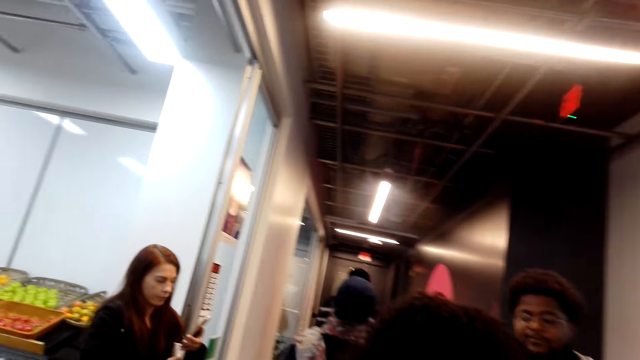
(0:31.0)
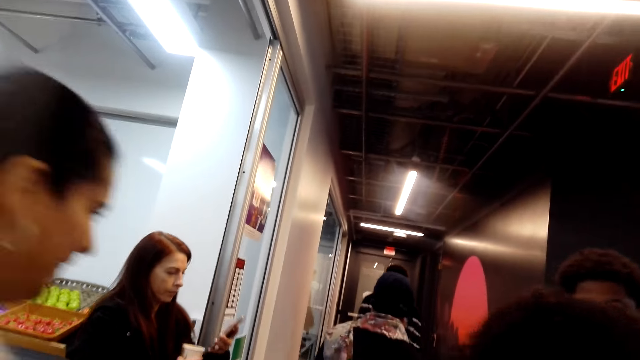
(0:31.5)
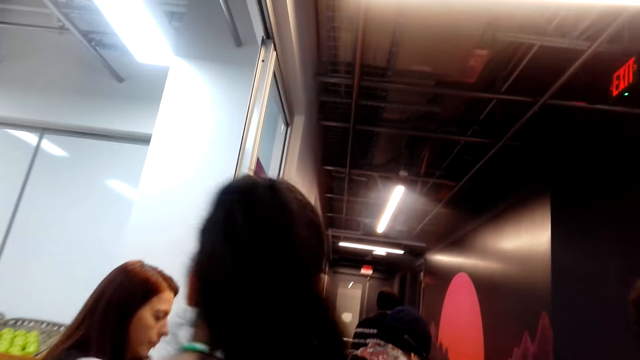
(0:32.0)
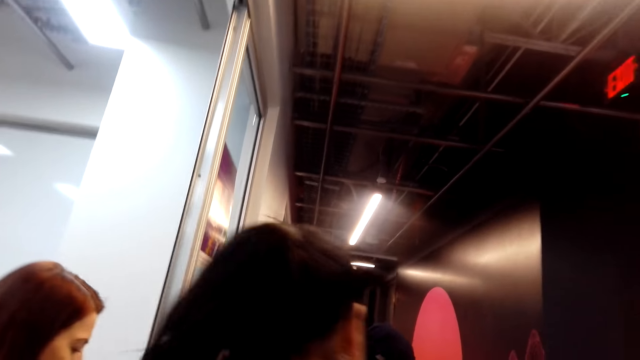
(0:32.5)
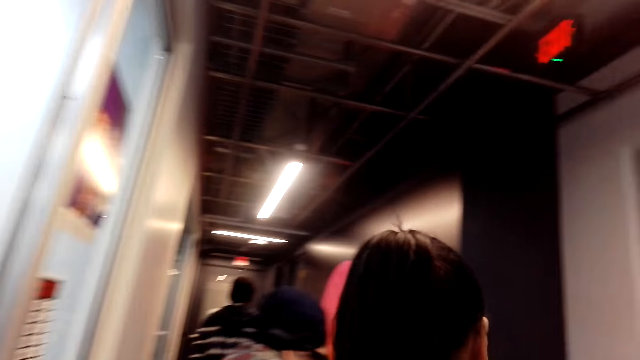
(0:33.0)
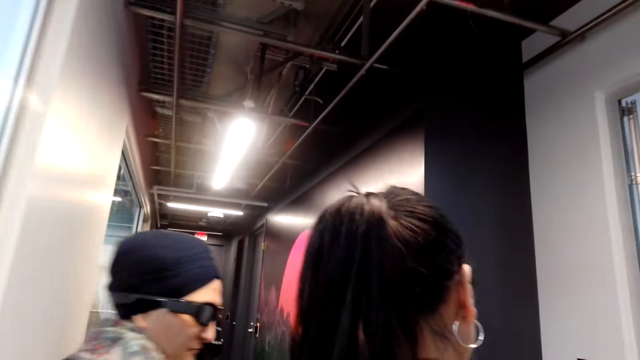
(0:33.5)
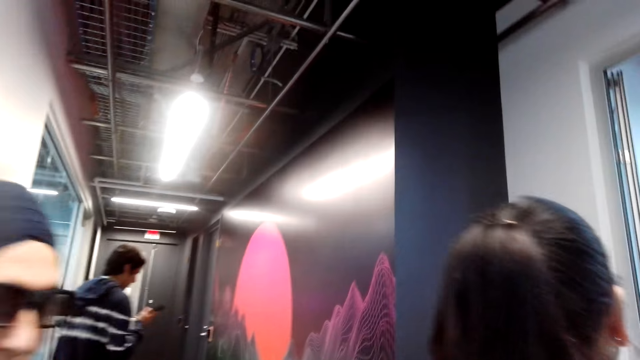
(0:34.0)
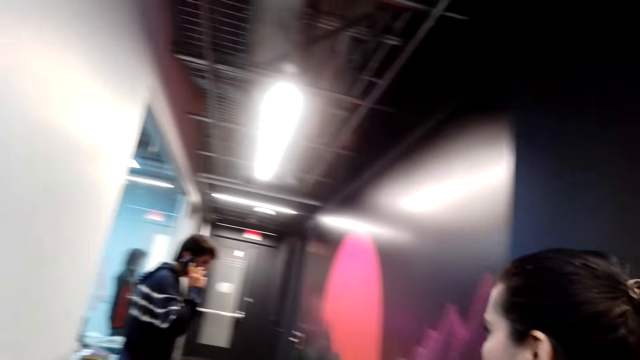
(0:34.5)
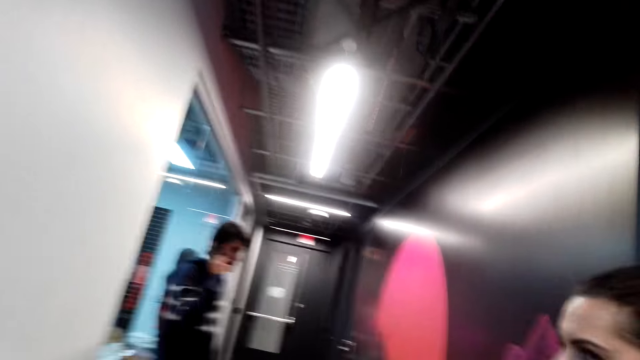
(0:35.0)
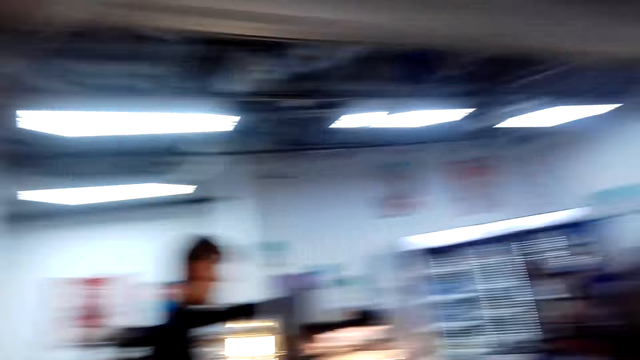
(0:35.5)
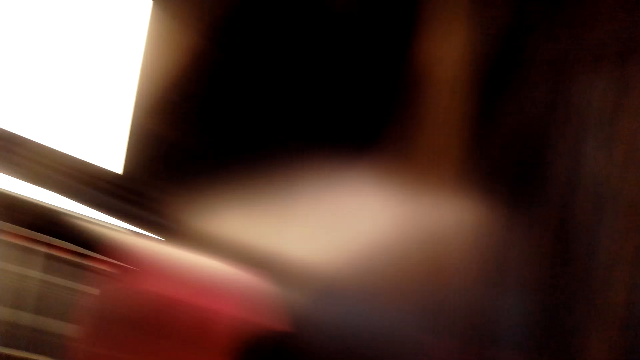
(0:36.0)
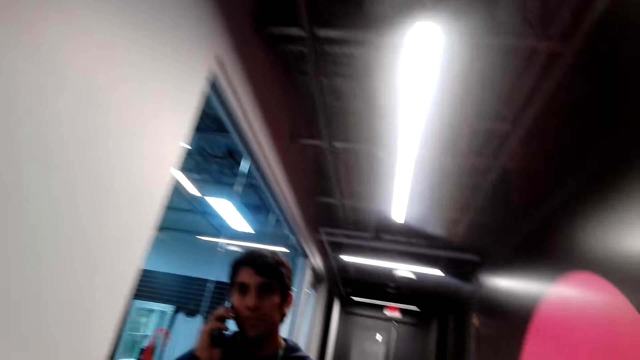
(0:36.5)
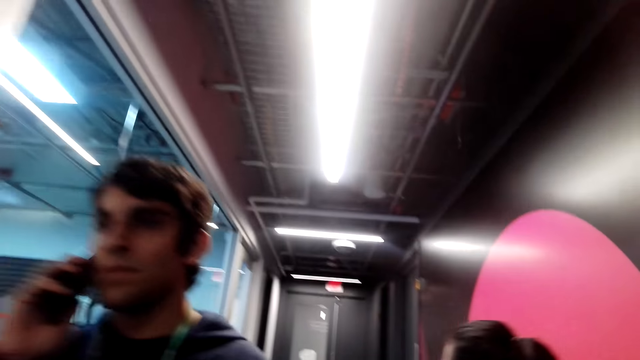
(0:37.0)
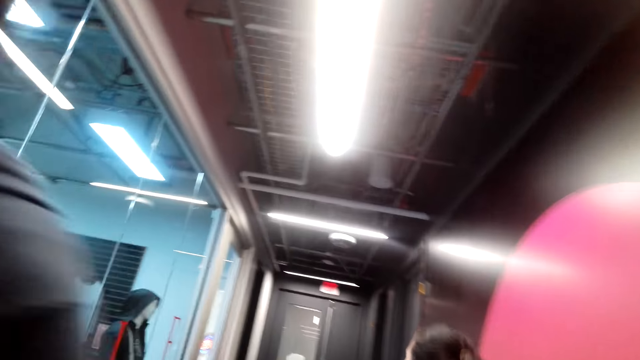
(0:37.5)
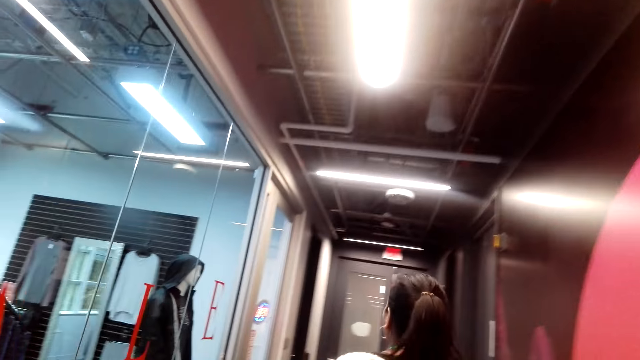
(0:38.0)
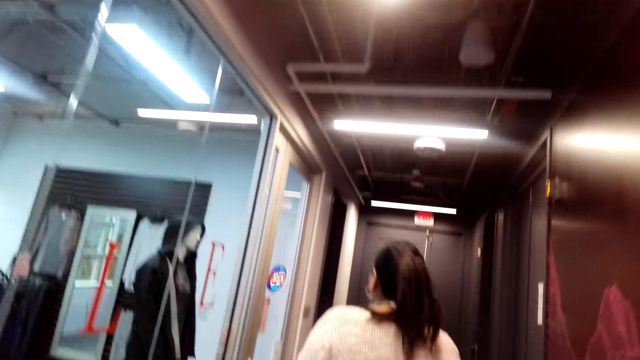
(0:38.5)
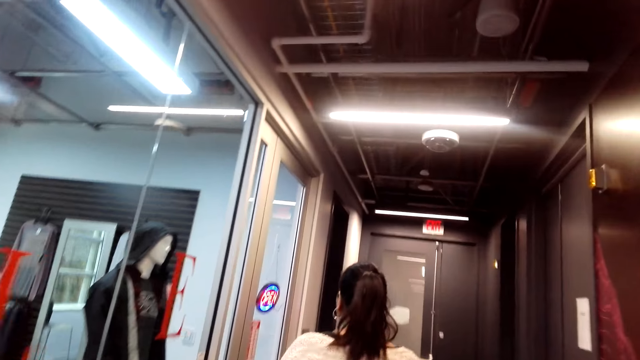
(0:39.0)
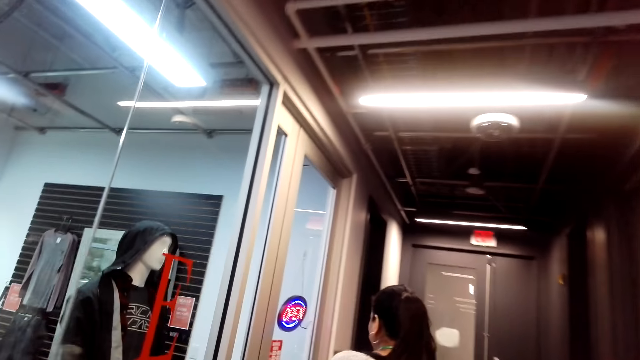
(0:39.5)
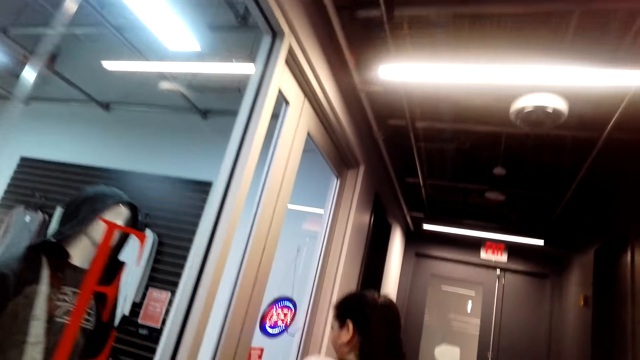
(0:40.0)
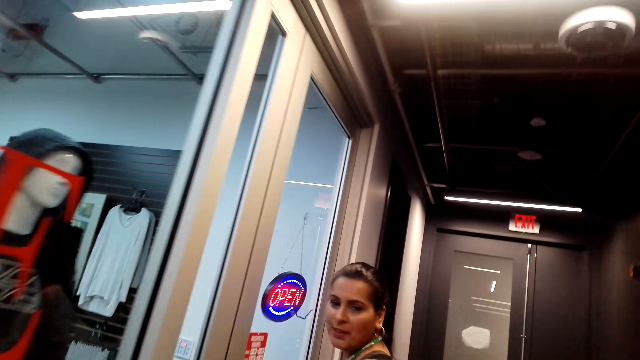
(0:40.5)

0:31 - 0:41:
The camera wearer walks around. A person walks around. The camera wearer looks around and walks around.

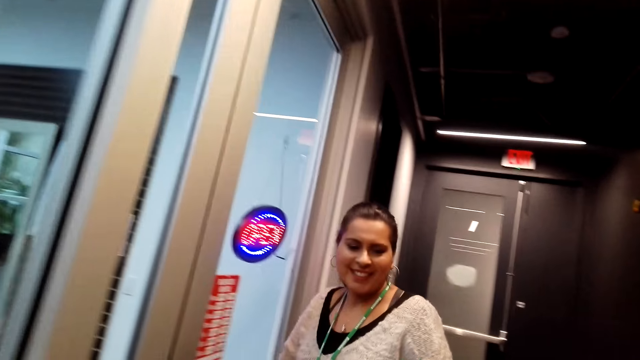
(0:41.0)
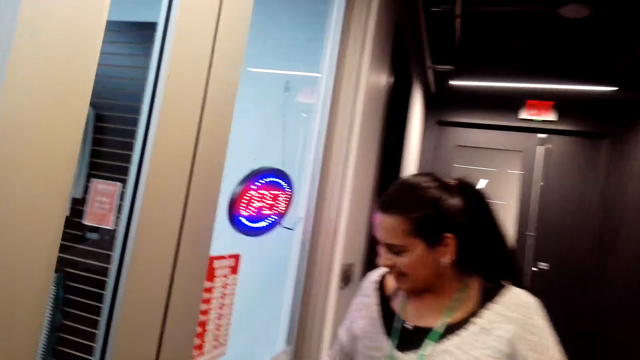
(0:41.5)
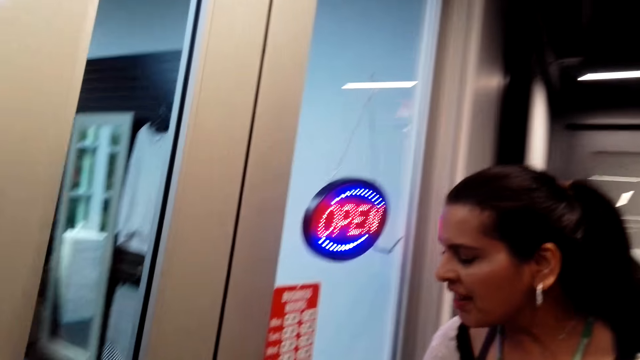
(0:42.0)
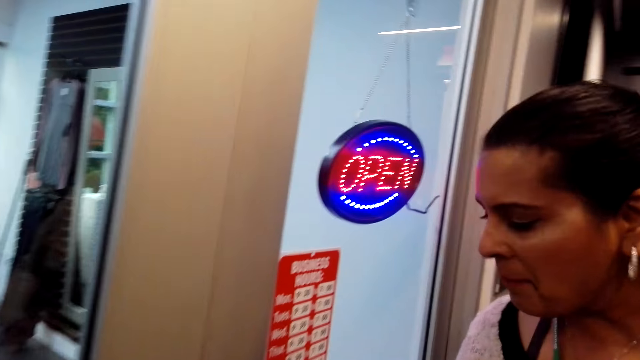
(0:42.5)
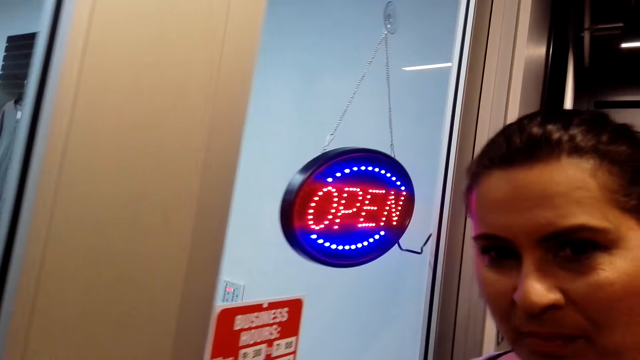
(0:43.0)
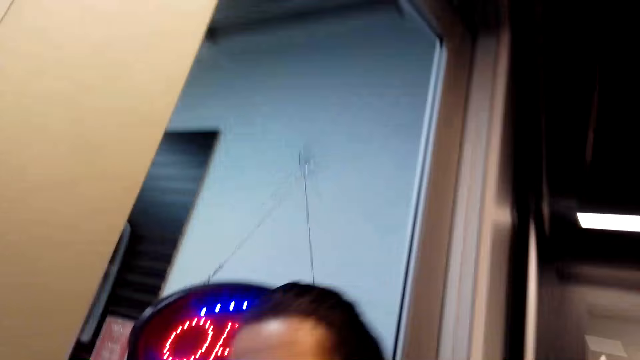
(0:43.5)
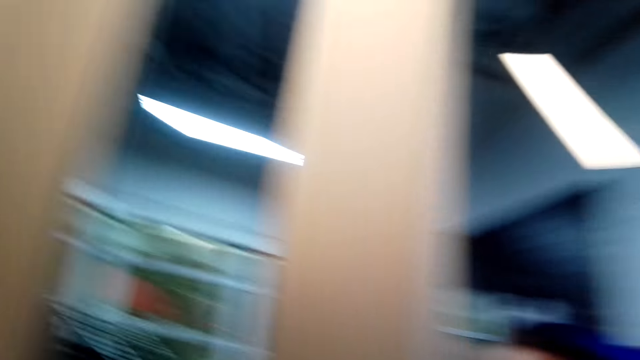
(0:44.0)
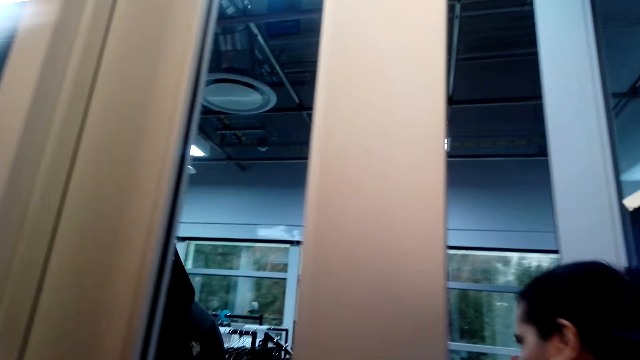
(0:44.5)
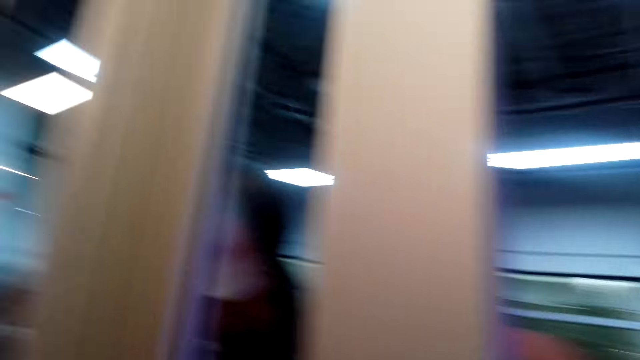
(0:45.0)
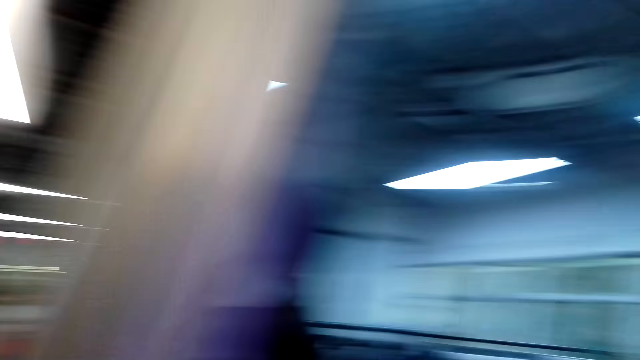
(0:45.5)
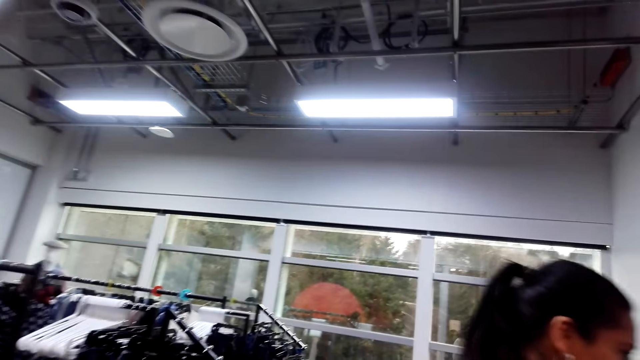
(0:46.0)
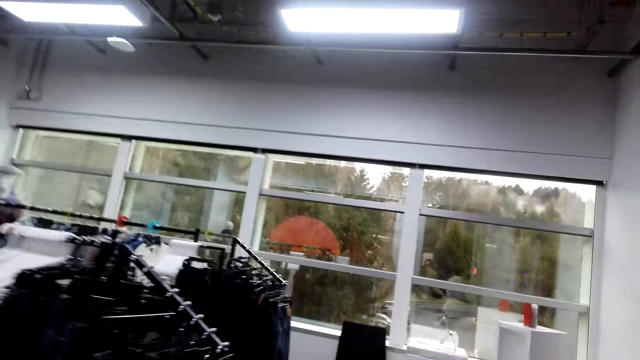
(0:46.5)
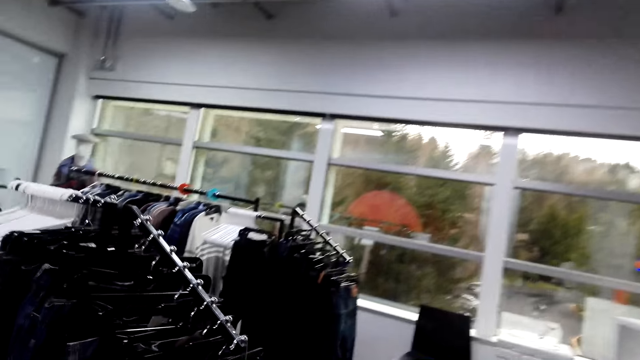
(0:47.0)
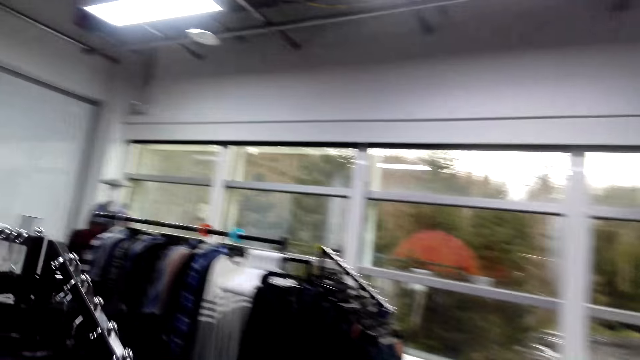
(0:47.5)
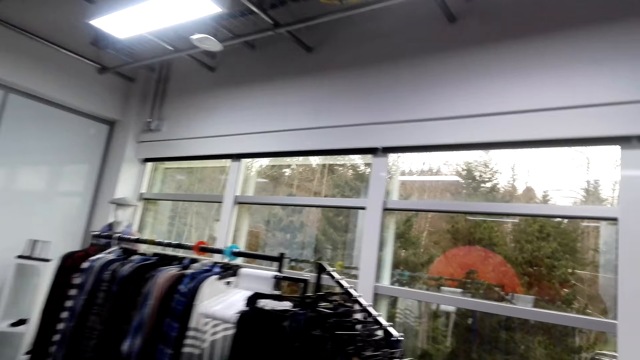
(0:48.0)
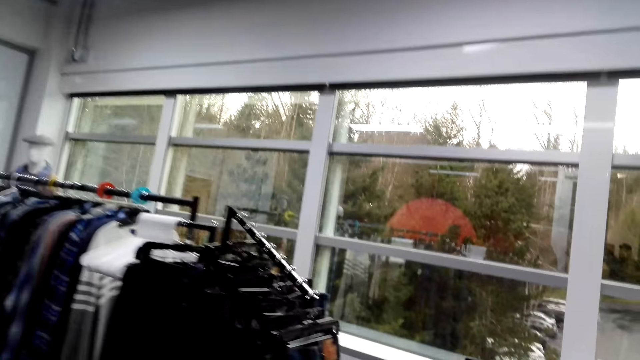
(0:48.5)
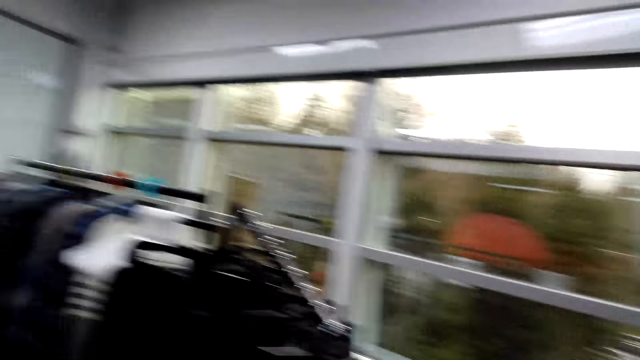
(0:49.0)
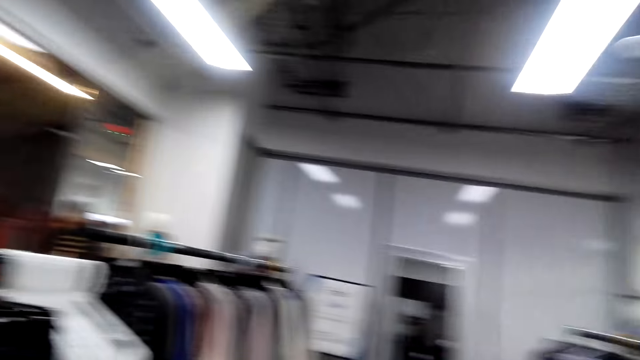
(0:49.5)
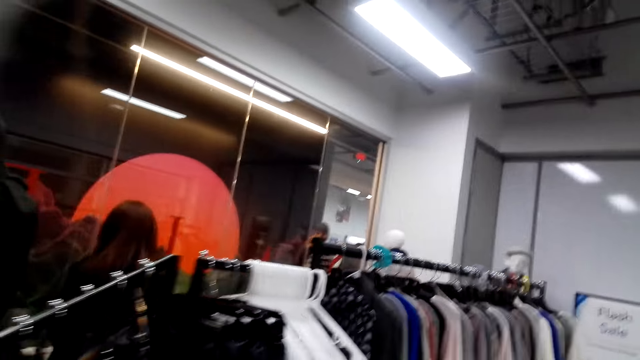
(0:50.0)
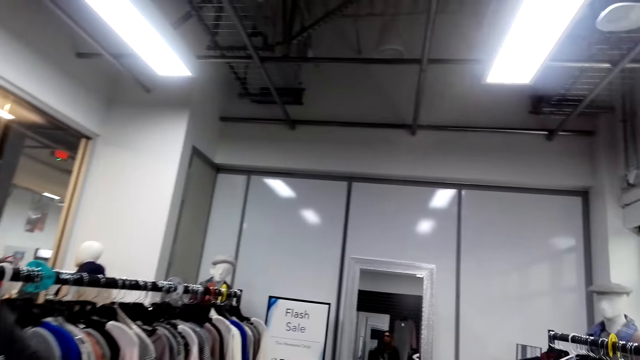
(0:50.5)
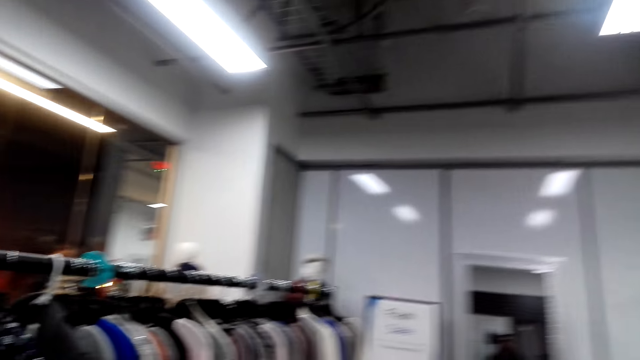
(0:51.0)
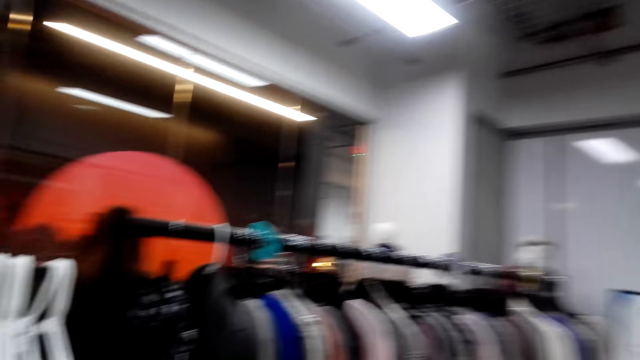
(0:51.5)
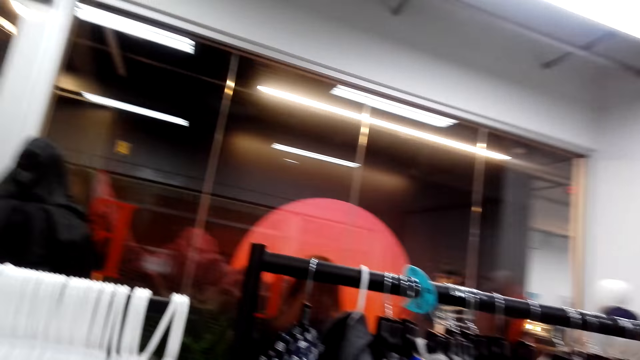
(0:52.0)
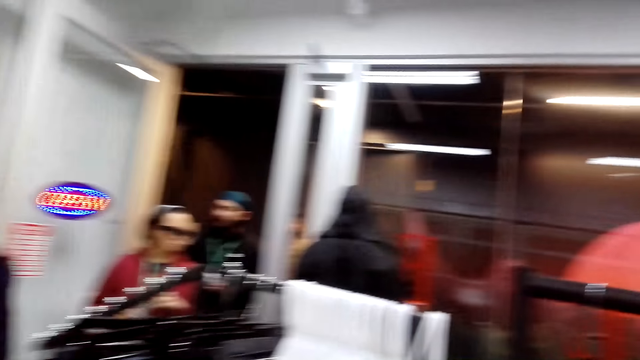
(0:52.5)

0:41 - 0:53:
The camera wearer talks to a lady. The lady opens the door. The camera wearer walks into another store. They look around.
